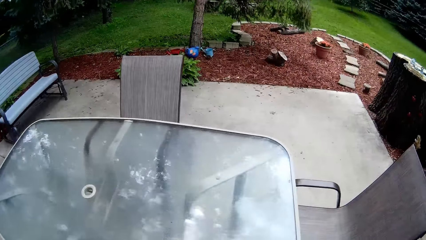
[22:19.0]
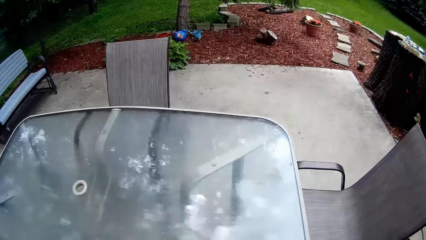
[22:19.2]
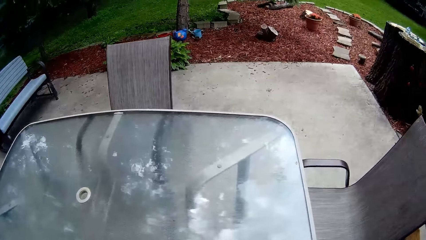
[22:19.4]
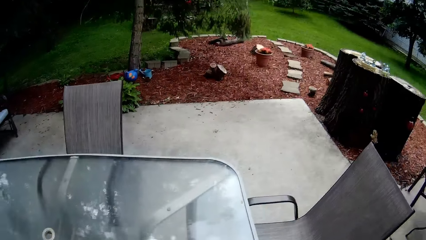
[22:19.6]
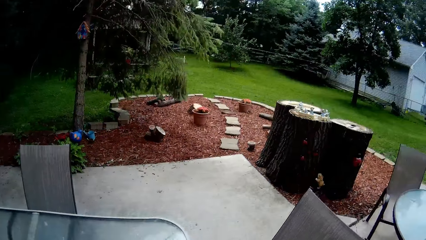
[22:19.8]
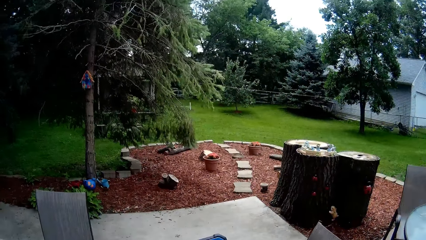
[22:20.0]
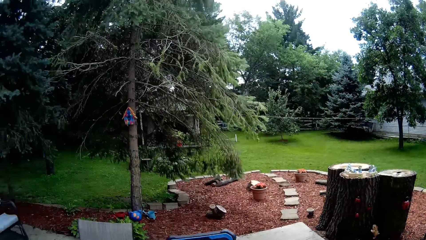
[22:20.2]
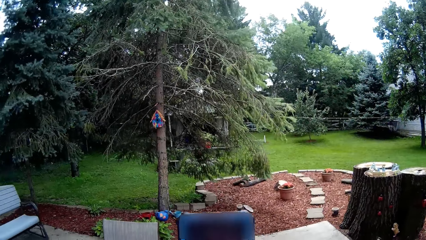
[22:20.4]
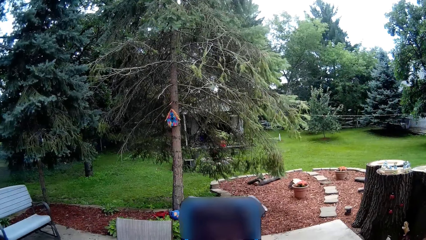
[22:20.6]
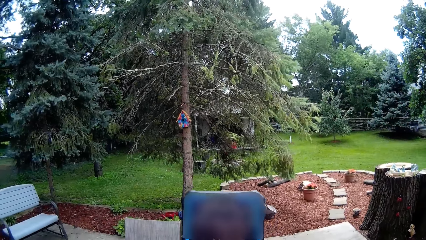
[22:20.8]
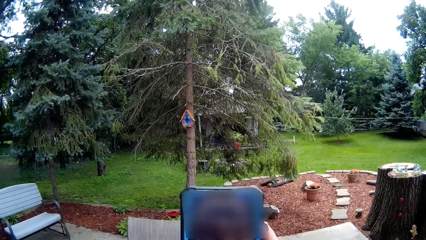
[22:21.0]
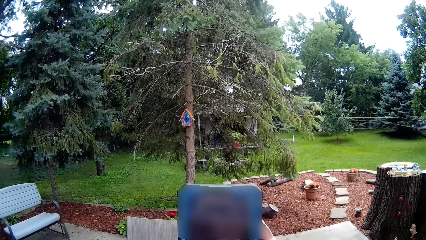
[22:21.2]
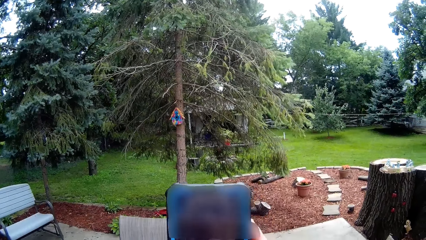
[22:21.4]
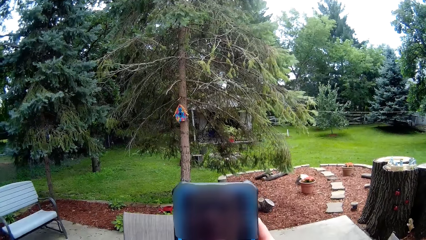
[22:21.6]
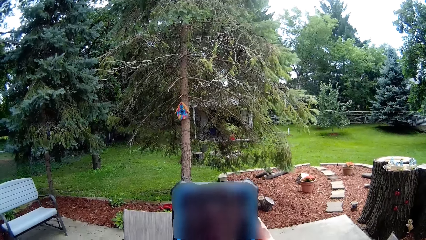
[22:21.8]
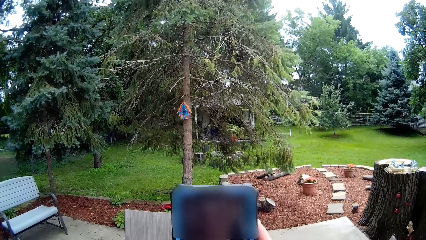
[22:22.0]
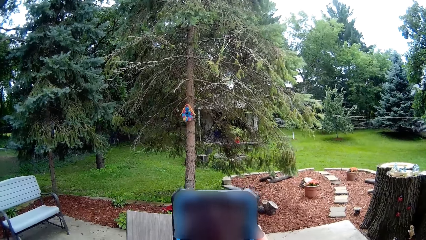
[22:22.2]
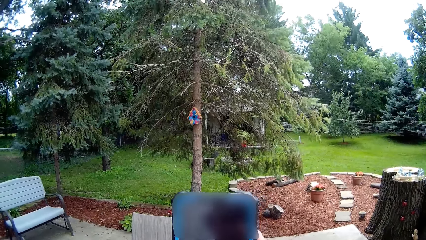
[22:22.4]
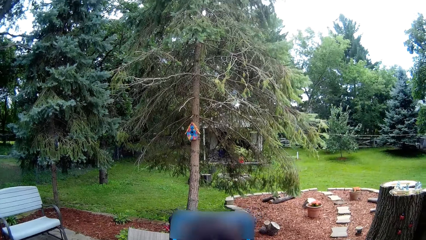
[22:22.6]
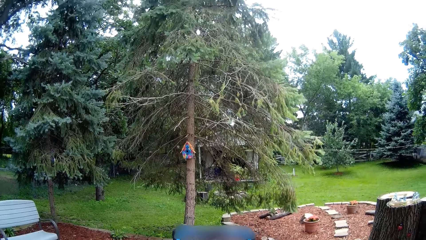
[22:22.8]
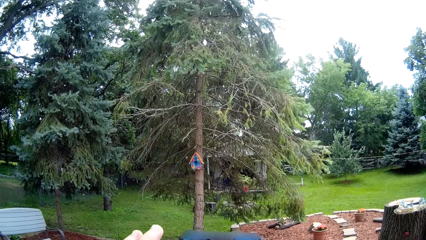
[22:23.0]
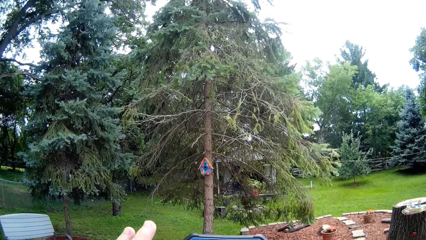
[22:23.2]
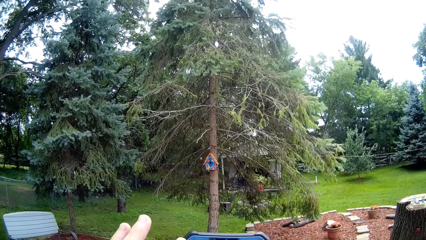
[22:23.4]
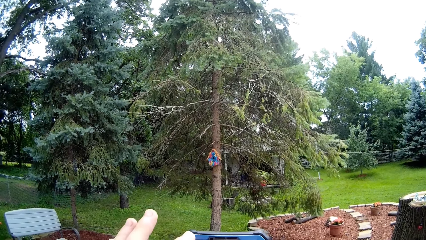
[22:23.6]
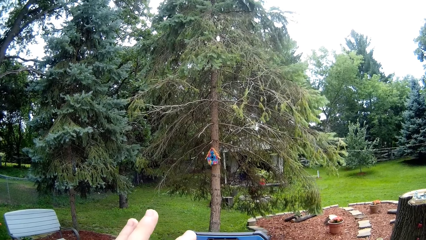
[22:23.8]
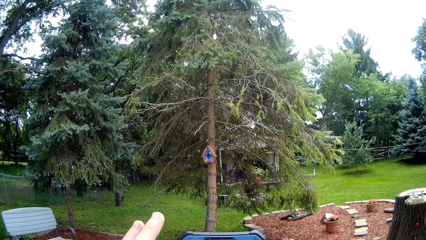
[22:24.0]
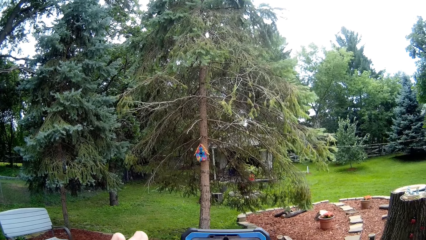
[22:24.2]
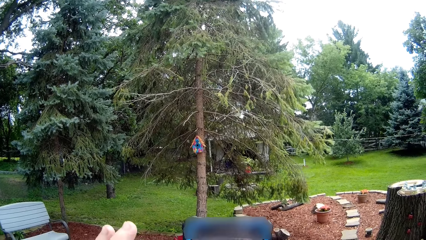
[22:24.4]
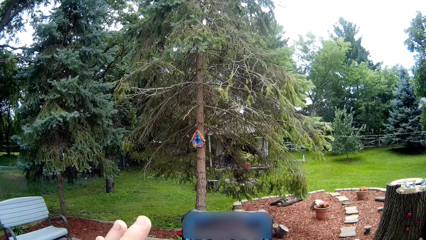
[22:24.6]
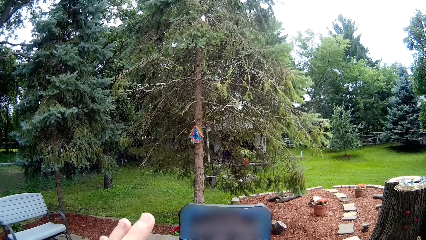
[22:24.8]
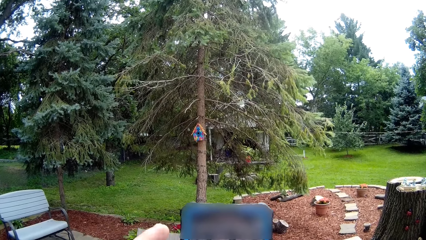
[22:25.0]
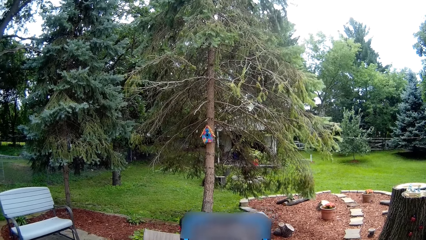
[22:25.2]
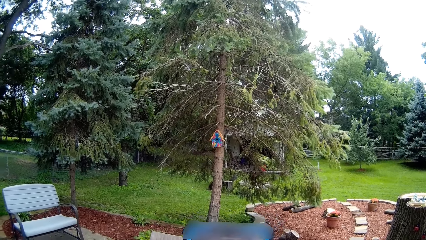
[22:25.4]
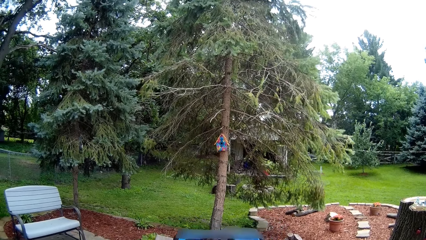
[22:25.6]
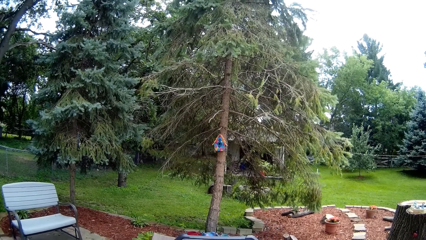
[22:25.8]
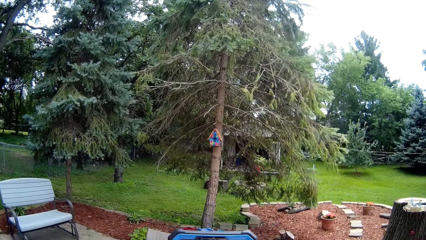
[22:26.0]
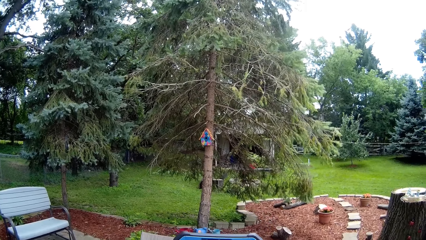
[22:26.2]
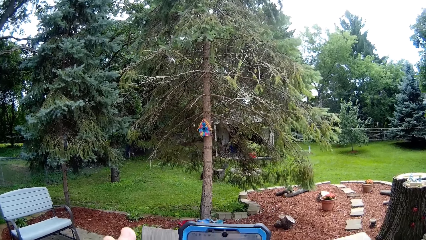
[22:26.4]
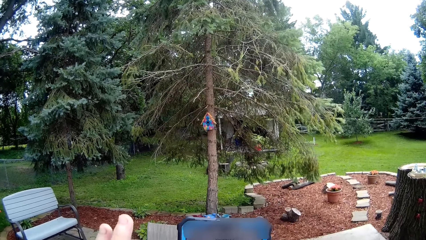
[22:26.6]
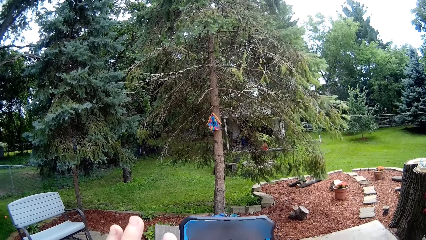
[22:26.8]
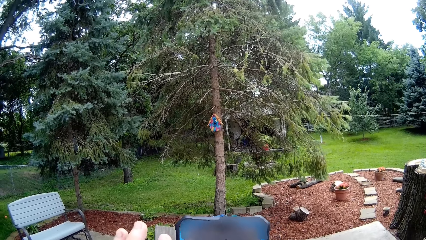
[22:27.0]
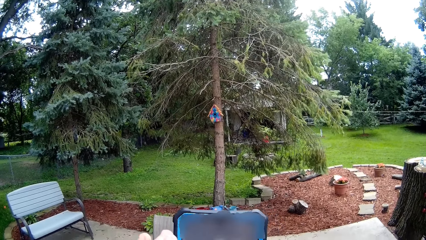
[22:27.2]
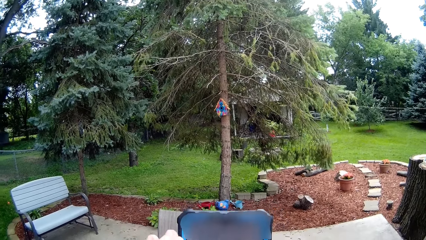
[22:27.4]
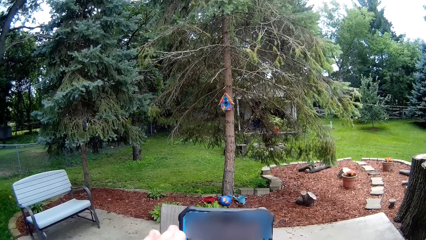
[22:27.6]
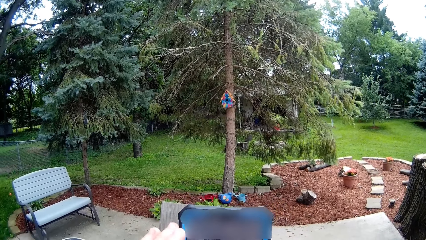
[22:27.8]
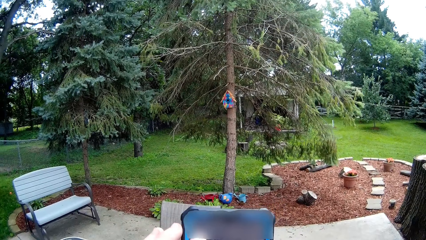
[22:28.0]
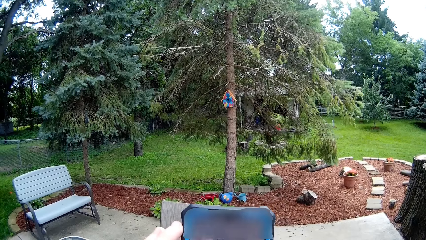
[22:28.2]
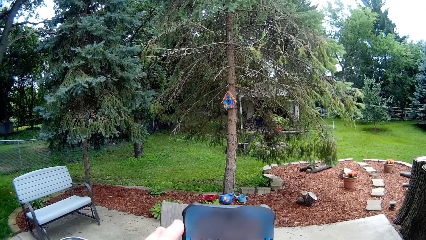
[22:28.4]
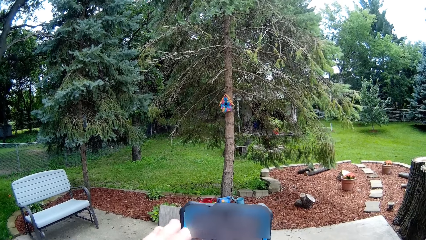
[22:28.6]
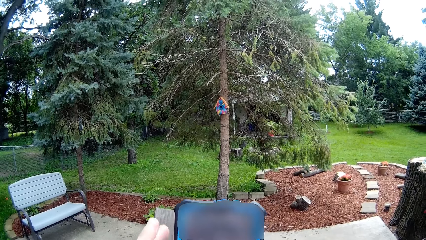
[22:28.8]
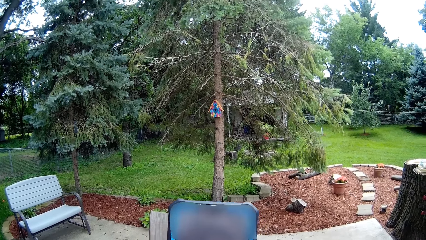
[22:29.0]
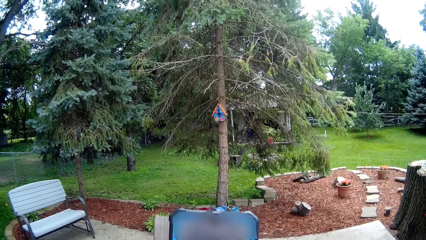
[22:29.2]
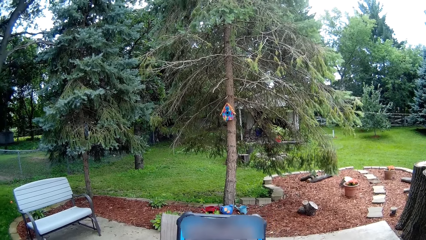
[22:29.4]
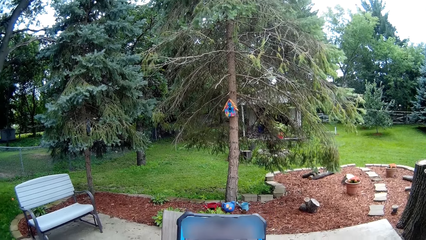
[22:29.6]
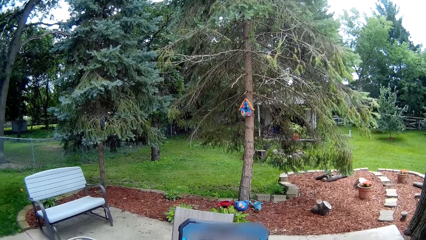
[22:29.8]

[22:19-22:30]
The camera wearer operates a phone with her right hand. She operates the phone with both hands. She touches a gadget.

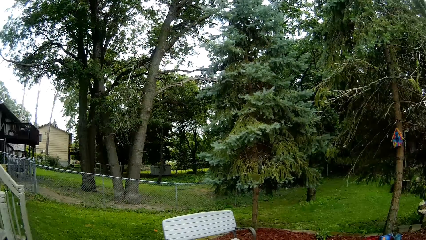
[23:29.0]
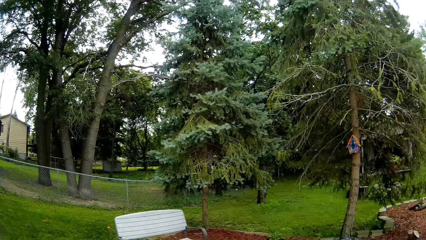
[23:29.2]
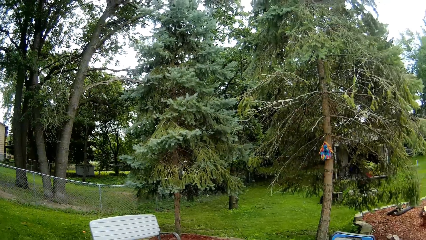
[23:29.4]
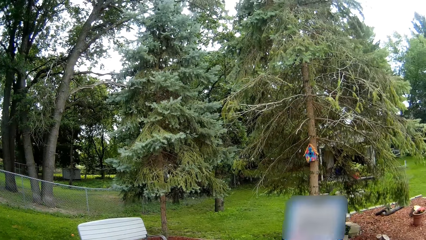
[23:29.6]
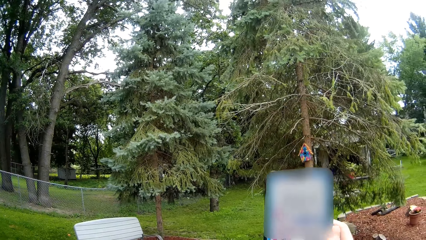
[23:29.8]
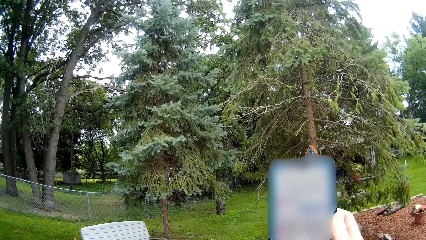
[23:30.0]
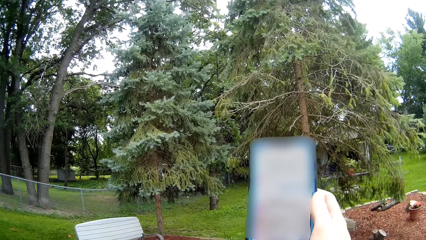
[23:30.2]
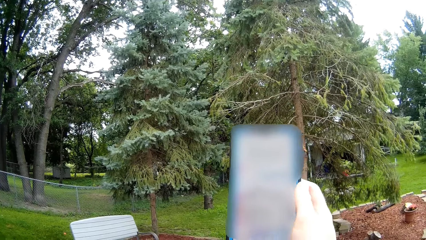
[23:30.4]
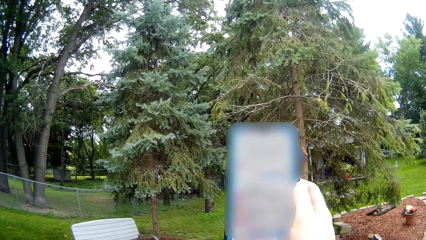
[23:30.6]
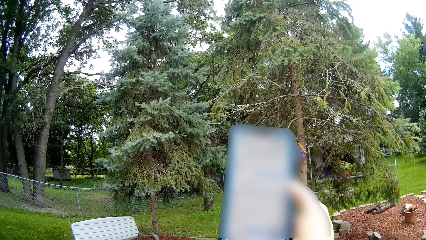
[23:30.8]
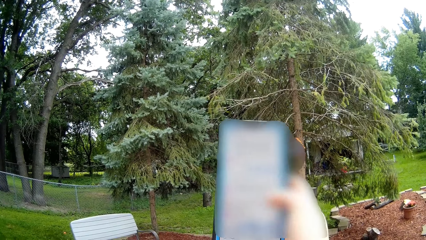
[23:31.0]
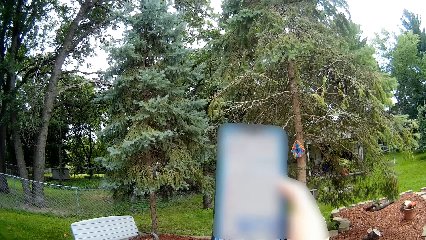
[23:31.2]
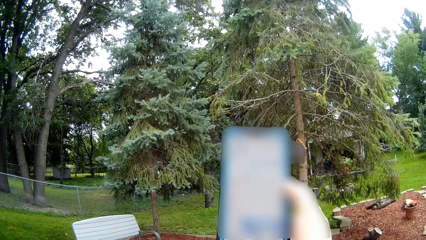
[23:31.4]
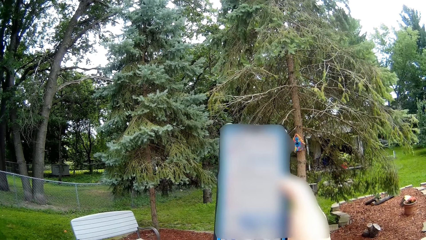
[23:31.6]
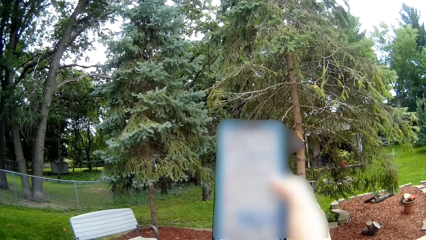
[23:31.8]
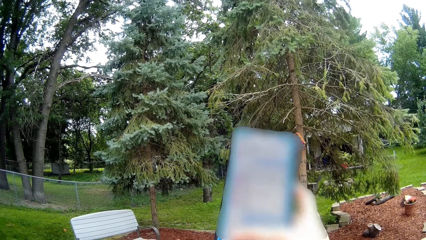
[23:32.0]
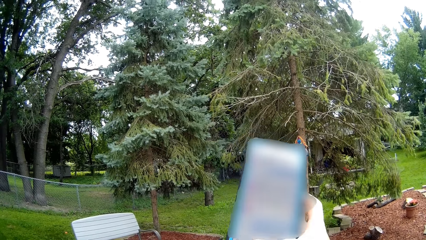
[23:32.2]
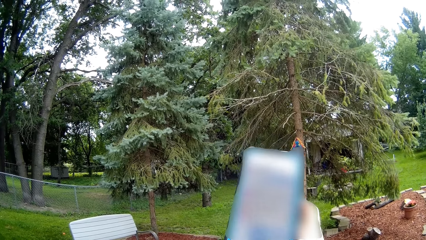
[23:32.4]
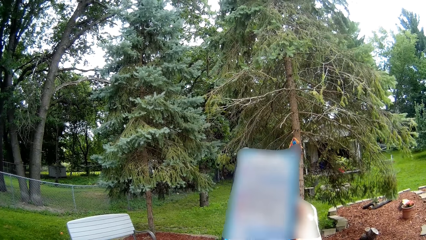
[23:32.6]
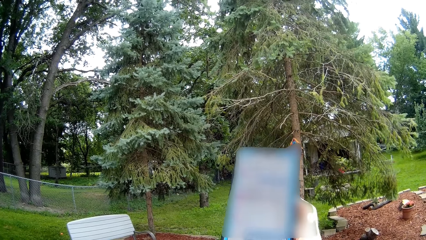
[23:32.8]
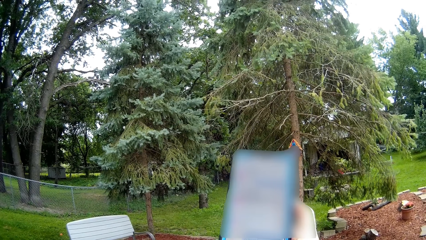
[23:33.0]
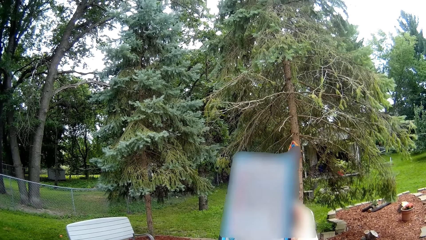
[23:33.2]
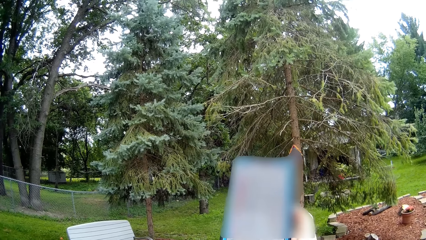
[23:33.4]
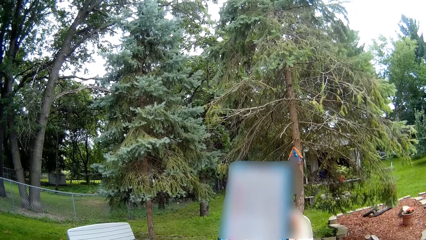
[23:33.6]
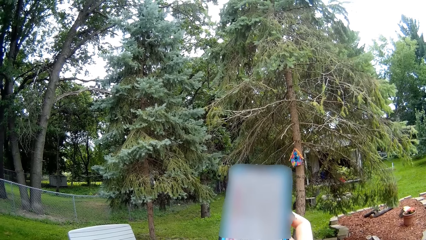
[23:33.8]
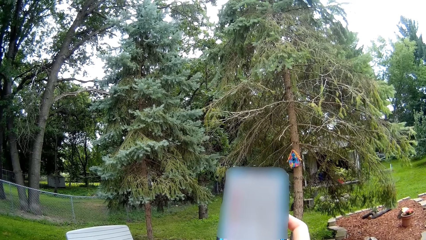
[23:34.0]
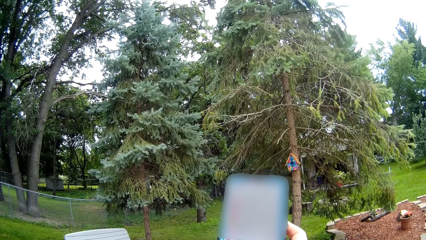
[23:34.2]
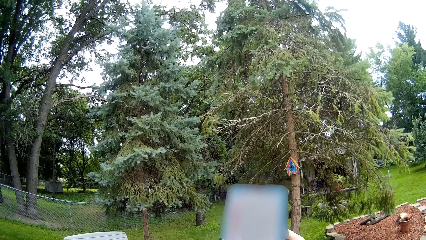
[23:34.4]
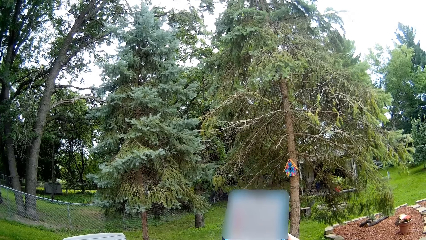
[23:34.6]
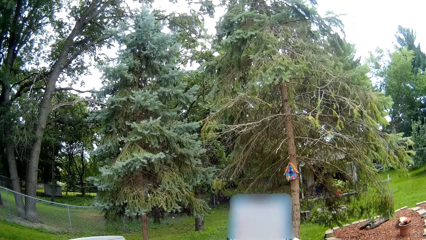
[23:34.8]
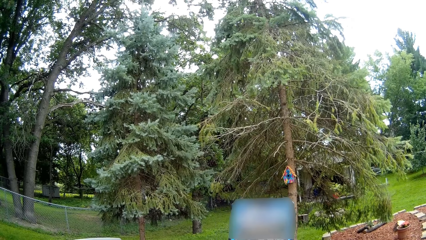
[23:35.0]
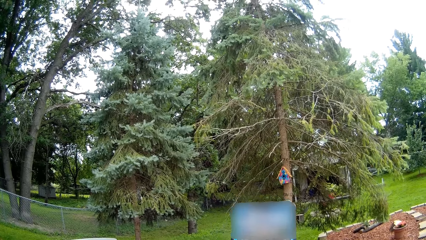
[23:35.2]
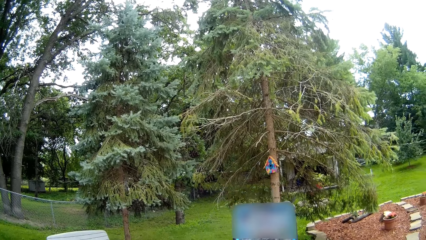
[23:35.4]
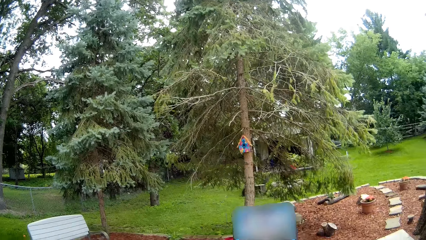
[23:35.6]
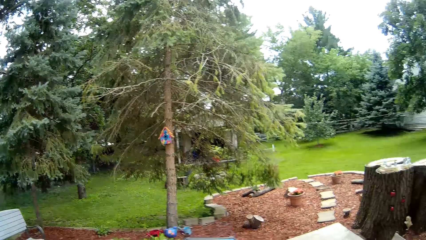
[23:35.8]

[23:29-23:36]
The camera wearer operates a phone with her right hand. She touches the cellphone screen.
